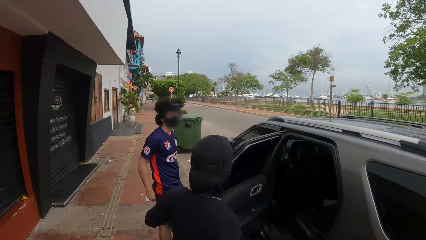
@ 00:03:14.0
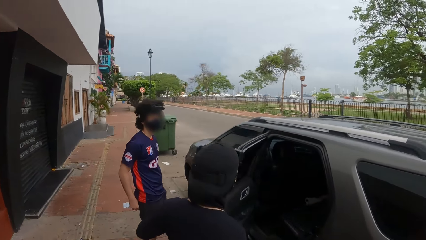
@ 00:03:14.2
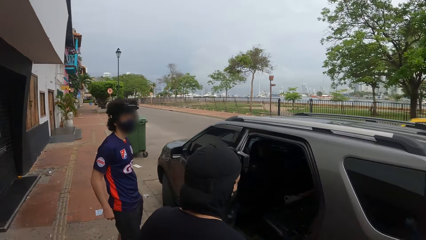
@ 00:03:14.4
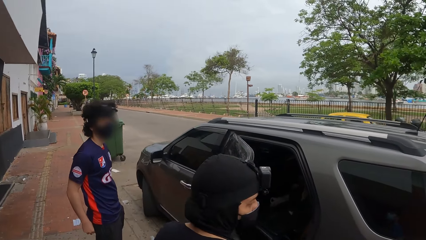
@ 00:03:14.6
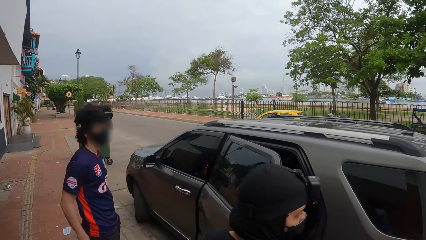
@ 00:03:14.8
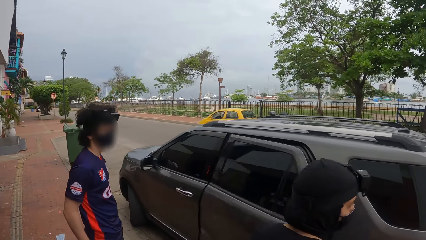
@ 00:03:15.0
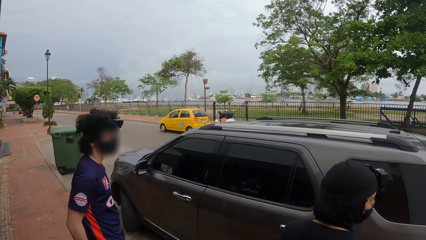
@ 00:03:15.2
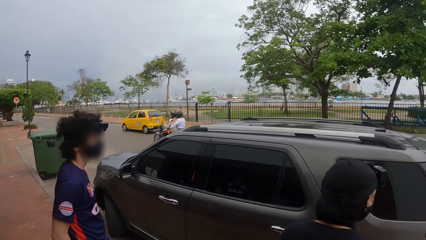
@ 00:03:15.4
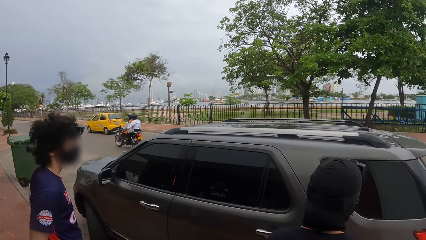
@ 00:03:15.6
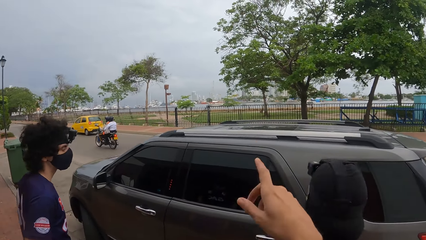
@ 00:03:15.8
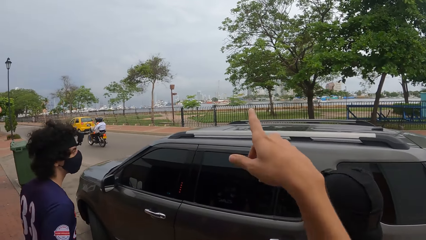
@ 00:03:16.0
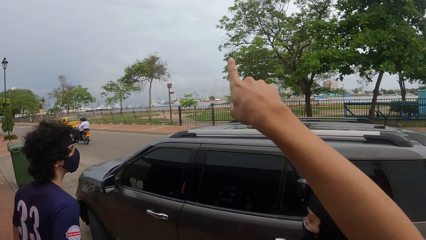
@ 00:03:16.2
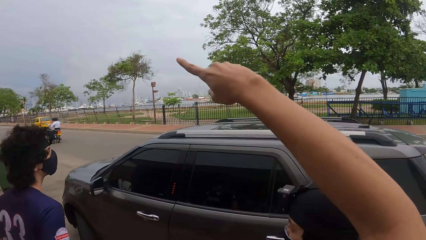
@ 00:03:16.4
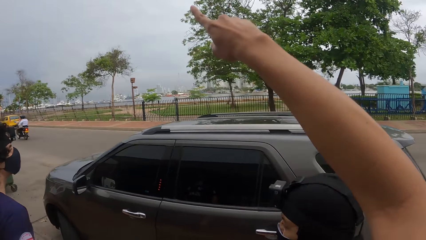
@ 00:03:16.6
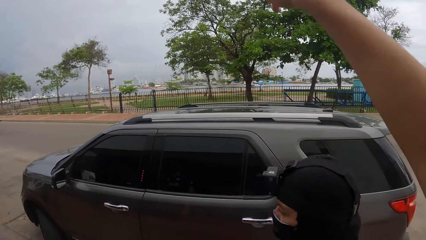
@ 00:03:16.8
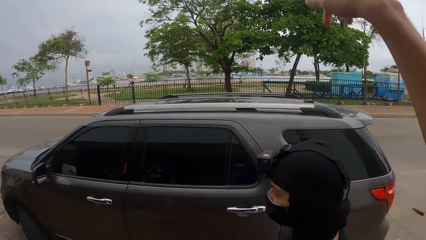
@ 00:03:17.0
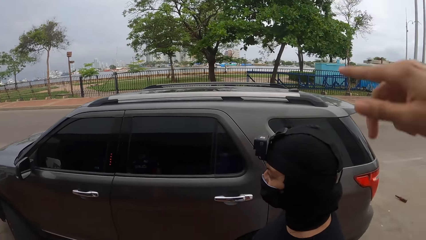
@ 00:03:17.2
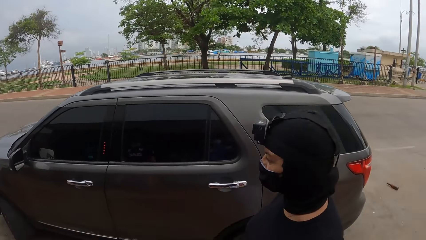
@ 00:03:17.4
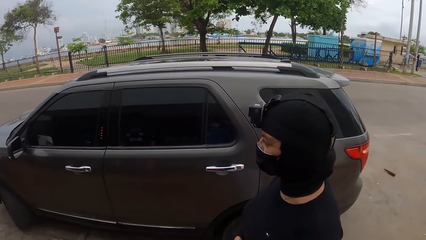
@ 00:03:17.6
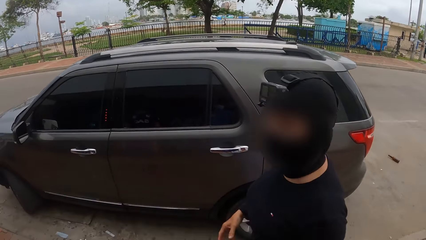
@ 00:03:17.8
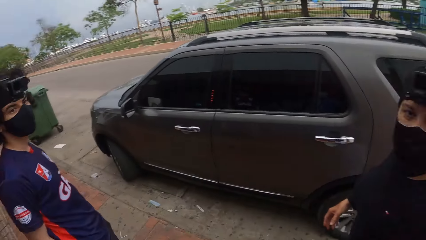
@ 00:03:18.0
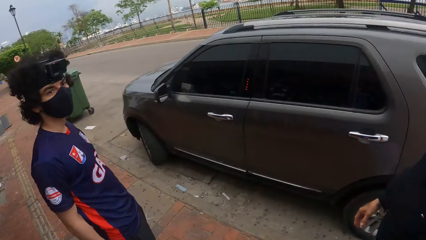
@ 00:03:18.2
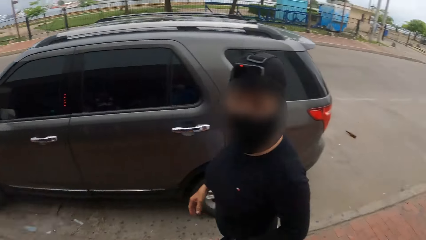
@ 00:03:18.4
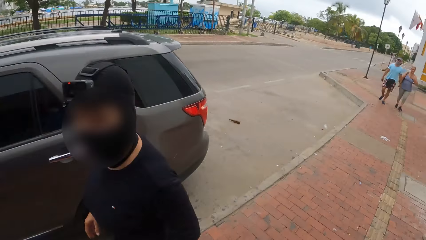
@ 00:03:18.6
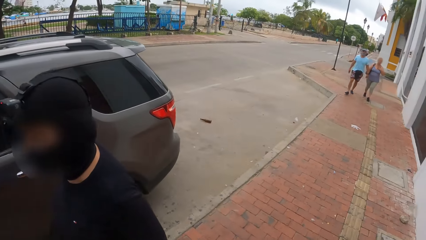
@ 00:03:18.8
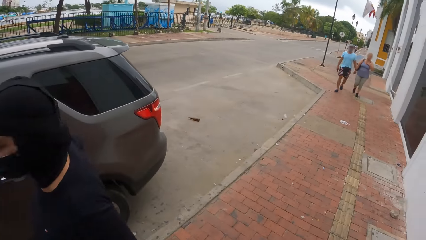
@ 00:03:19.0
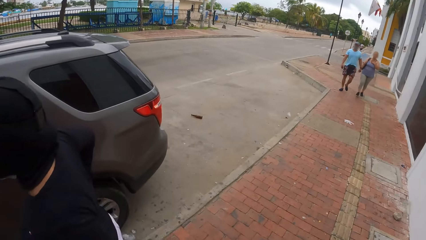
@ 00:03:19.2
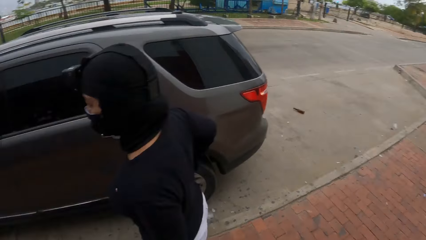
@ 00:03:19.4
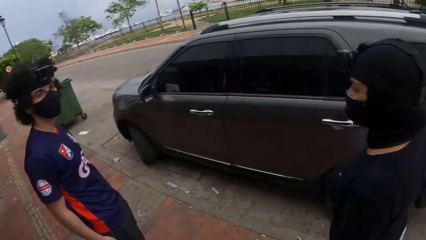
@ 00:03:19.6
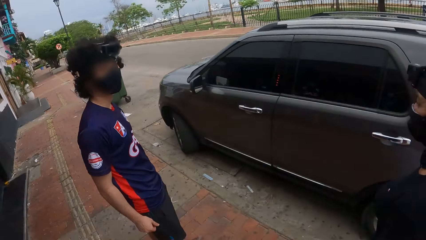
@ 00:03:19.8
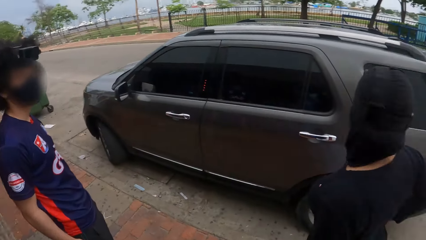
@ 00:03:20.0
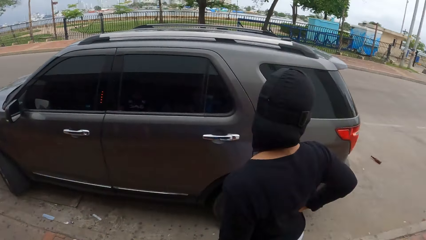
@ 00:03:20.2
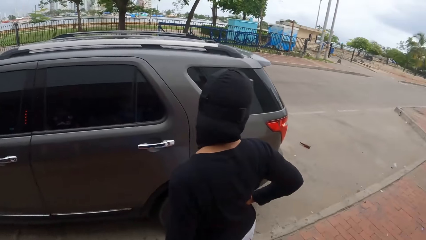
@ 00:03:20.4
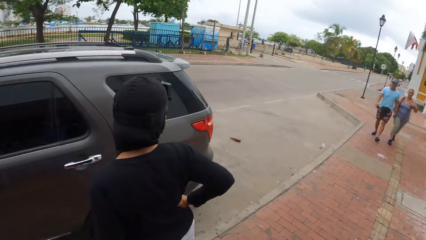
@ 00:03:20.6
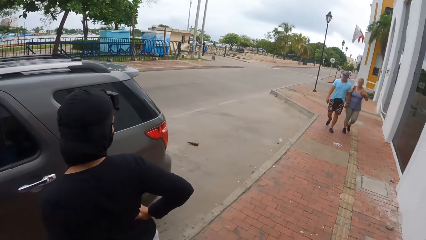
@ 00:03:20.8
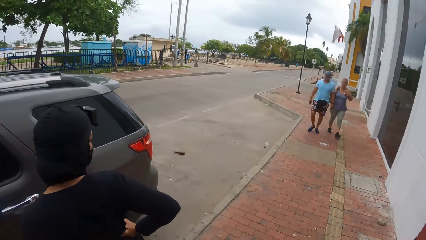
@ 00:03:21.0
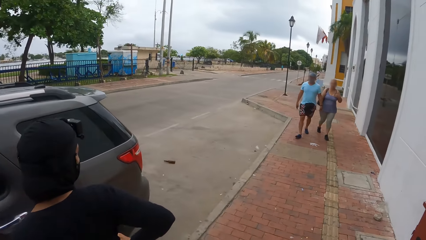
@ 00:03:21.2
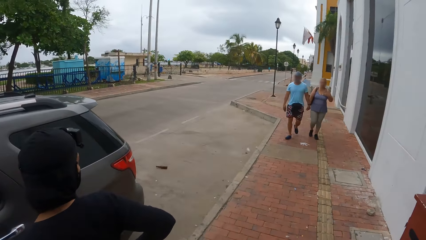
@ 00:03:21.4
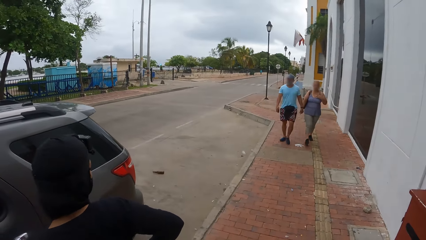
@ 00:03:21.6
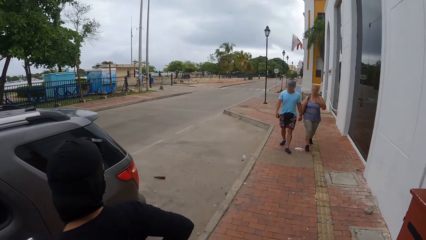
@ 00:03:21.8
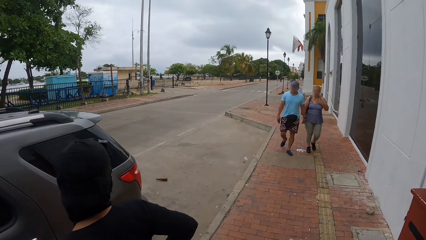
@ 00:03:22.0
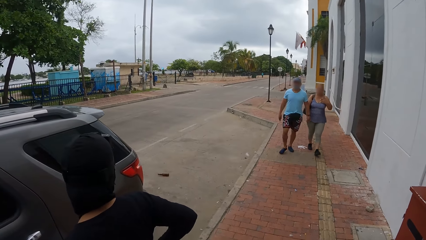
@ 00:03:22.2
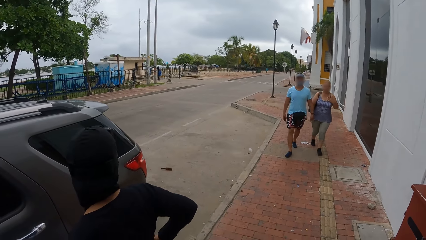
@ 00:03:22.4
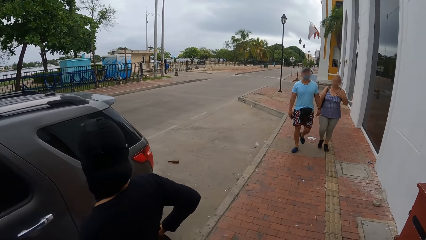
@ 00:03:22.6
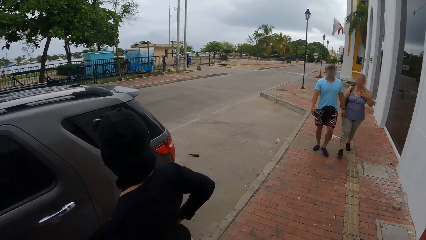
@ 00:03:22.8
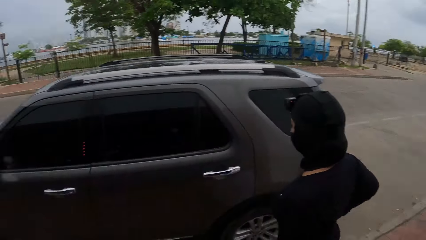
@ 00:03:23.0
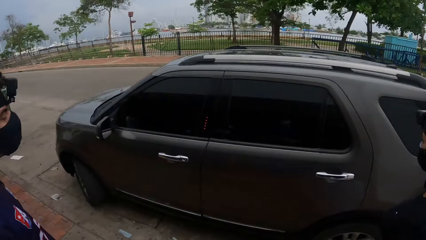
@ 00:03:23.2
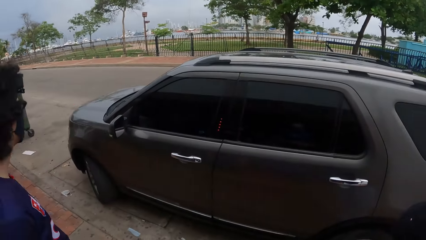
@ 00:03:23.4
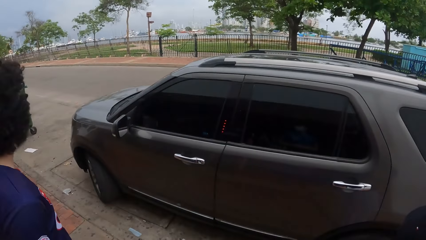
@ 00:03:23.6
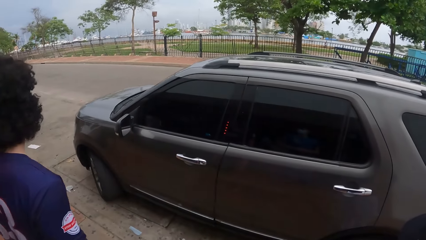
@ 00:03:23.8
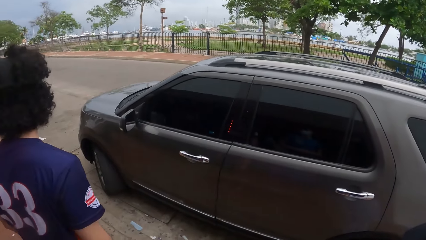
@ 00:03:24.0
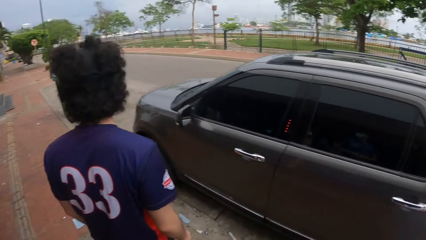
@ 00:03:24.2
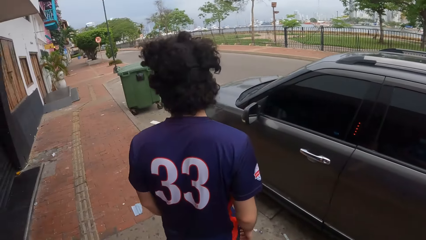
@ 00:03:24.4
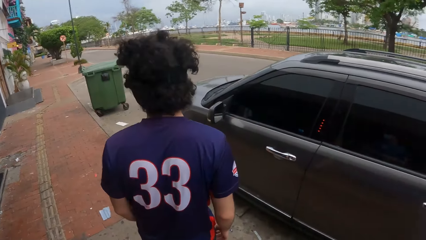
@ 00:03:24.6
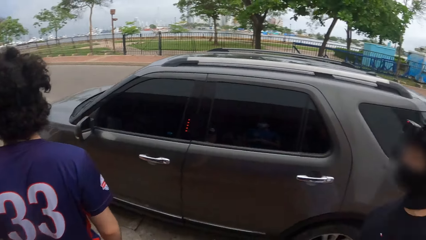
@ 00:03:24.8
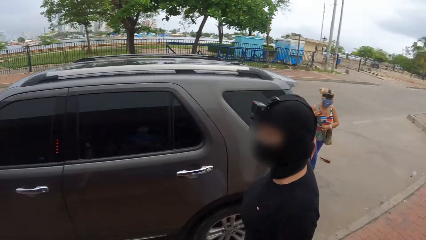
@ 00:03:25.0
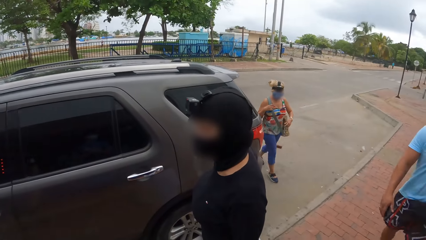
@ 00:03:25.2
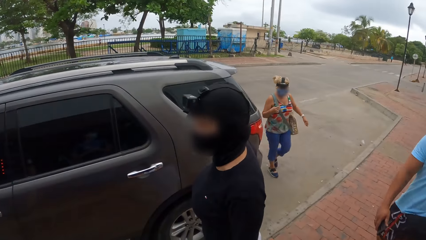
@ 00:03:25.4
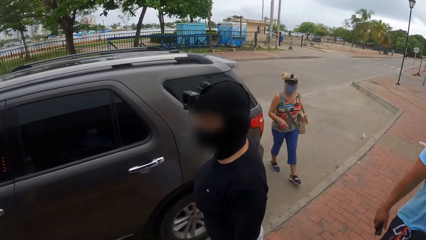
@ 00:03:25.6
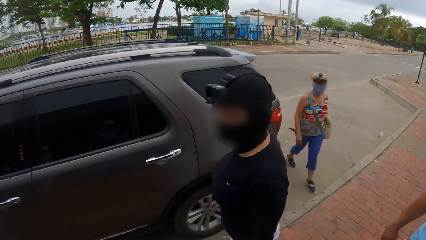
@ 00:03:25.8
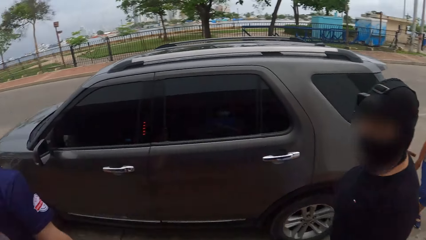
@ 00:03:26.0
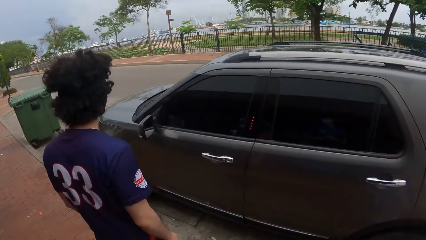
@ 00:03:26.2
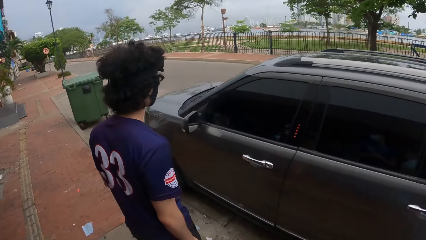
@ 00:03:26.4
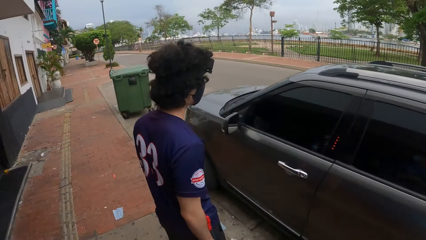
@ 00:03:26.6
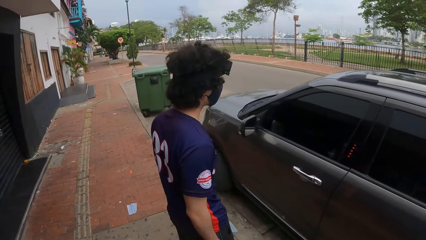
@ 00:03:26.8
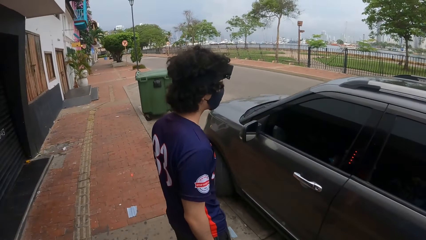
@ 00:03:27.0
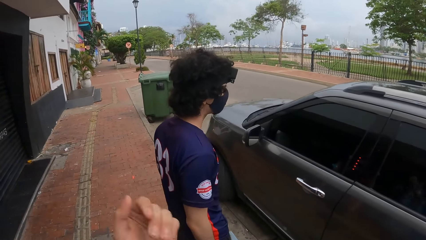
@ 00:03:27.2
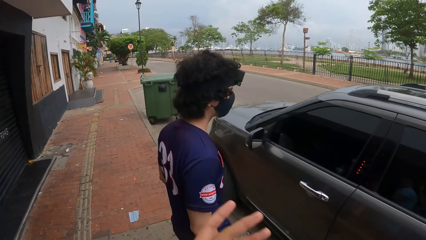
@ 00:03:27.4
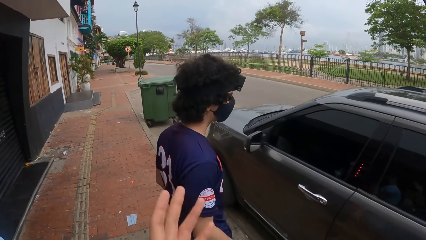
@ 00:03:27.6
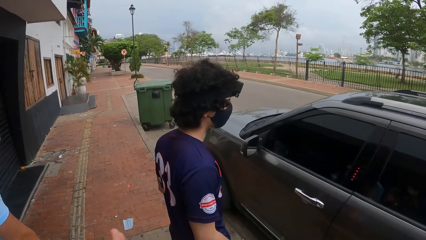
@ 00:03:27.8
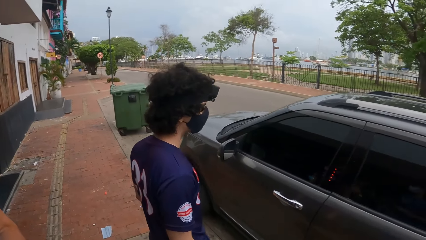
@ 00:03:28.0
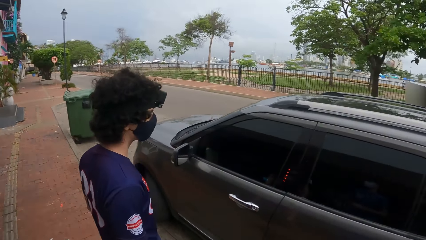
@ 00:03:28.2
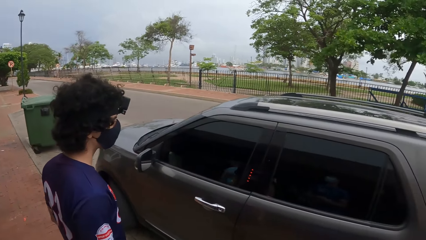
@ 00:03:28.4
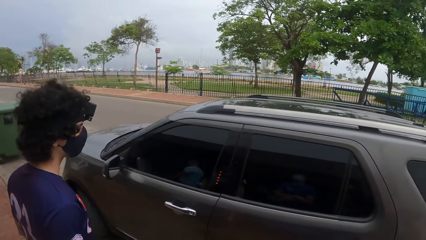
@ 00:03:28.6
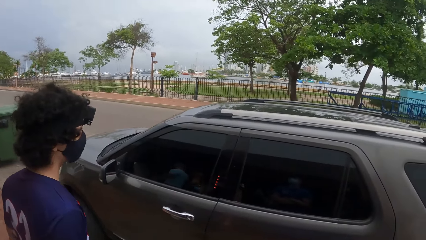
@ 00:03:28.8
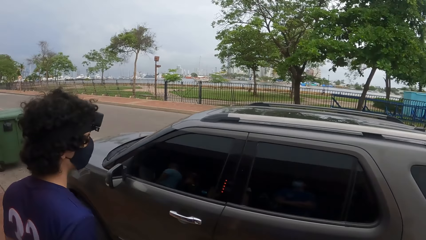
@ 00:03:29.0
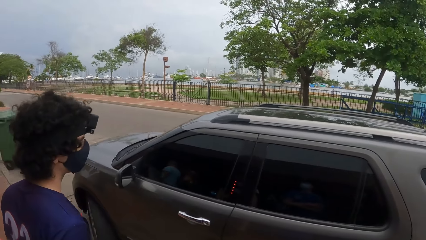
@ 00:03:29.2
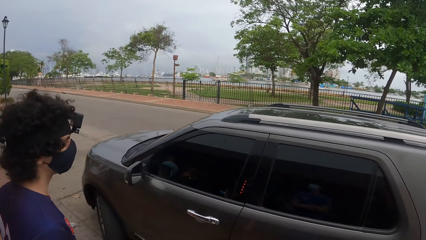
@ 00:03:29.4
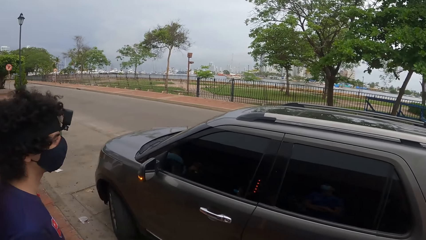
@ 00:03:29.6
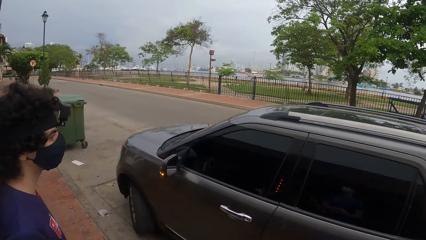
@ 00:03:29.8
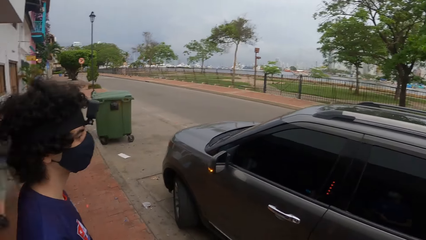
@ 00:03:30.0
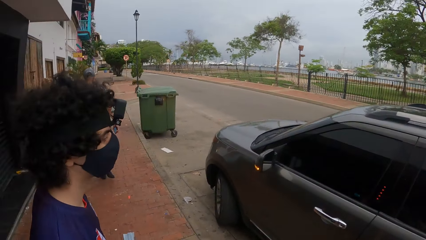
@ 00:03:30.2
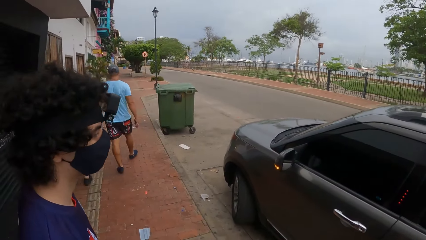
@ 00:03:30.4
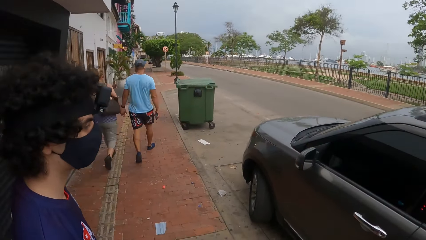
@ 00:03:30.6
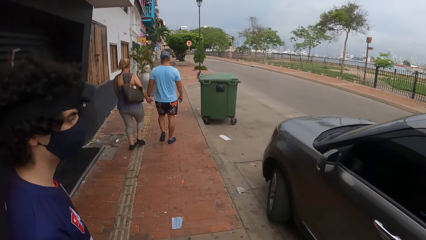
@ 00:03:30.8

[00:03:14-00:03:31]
A woman closes the car door. The camera wearer points up with his right hand. He looks around. He interacts with the man and the woman.
